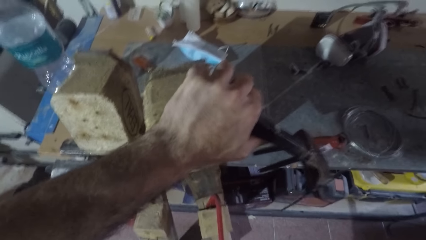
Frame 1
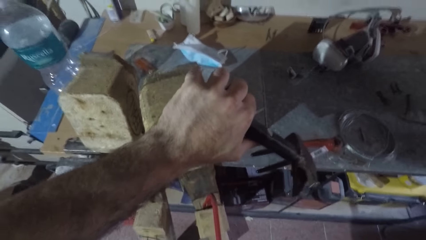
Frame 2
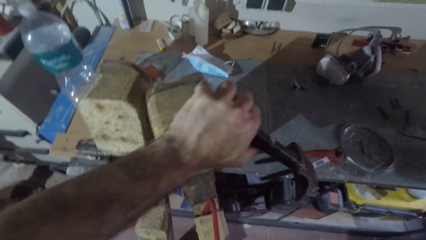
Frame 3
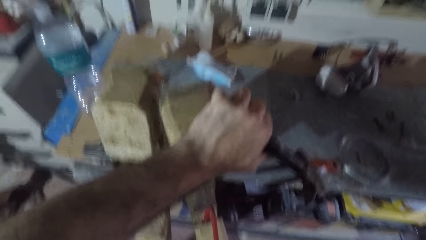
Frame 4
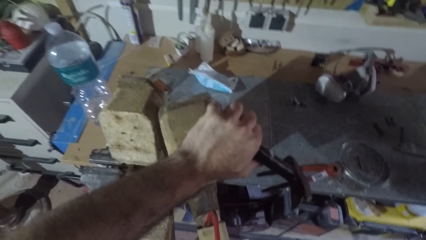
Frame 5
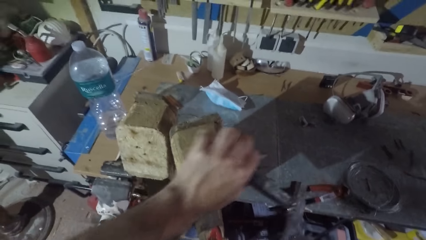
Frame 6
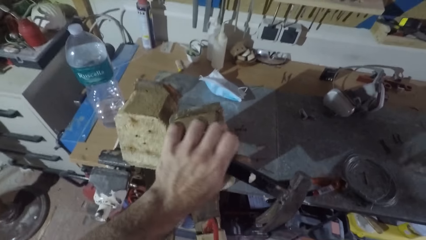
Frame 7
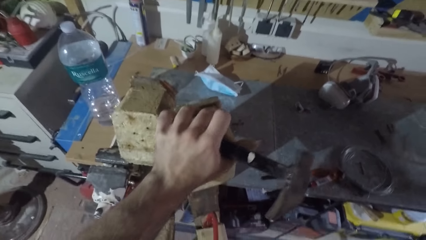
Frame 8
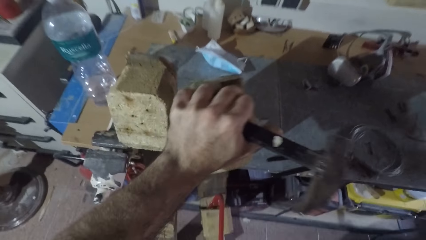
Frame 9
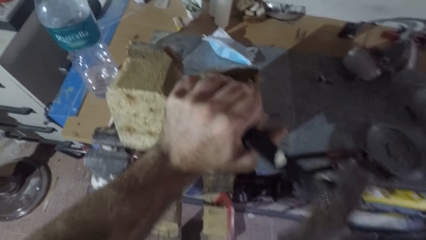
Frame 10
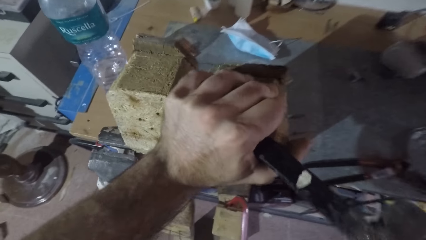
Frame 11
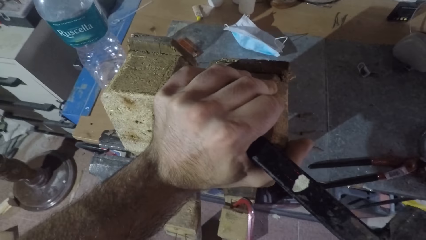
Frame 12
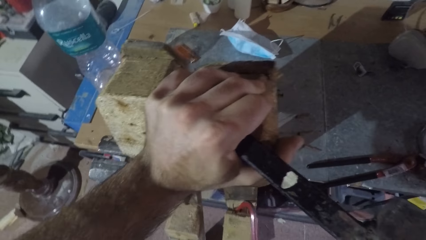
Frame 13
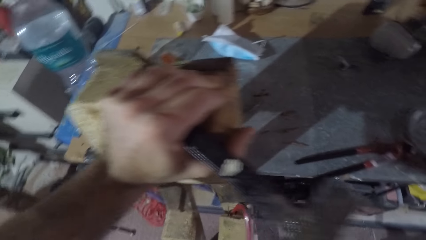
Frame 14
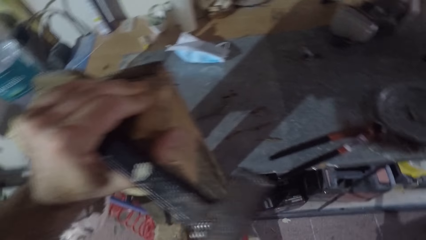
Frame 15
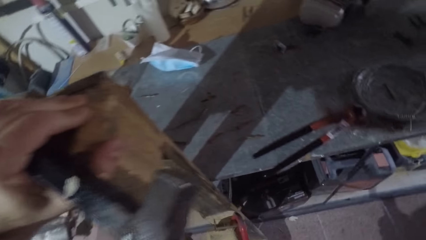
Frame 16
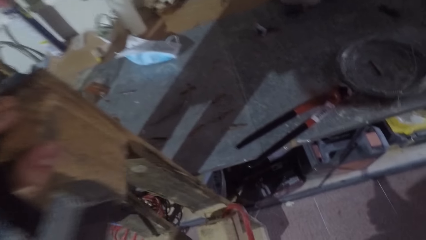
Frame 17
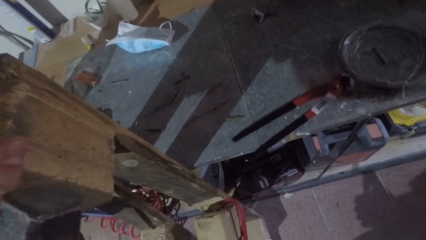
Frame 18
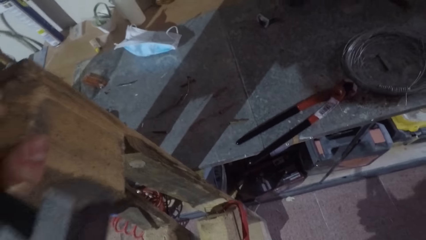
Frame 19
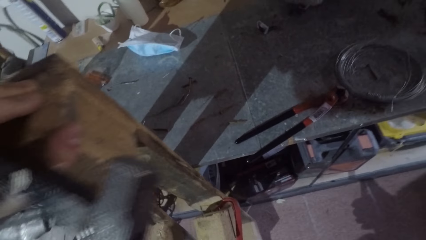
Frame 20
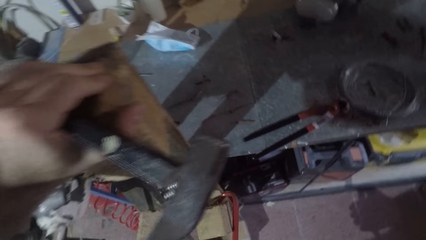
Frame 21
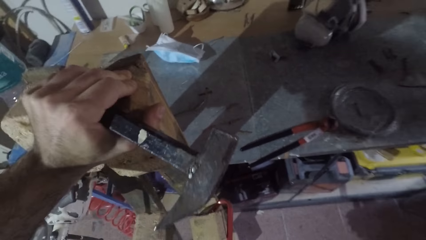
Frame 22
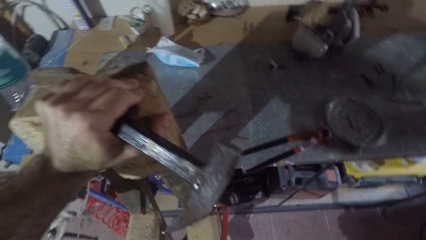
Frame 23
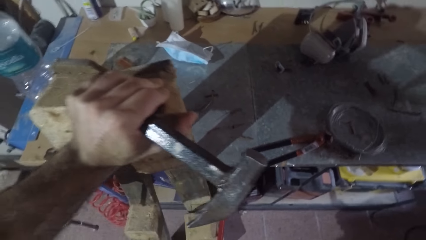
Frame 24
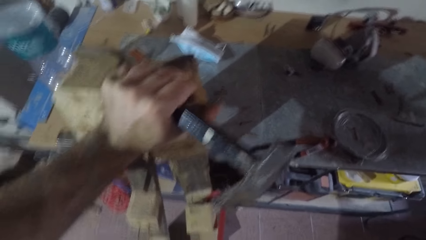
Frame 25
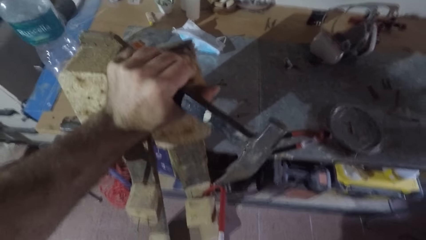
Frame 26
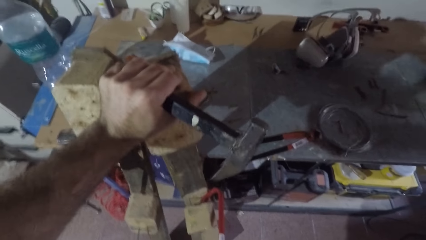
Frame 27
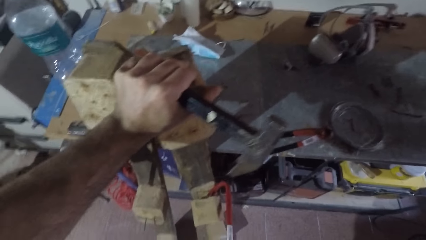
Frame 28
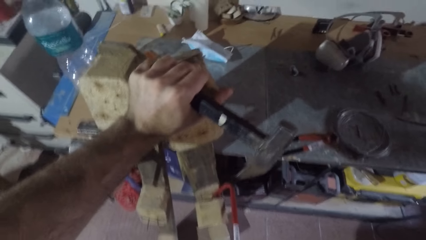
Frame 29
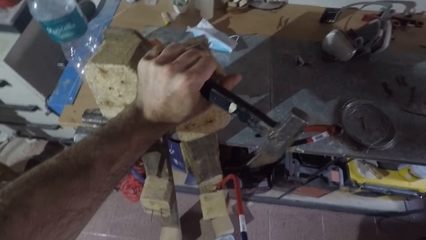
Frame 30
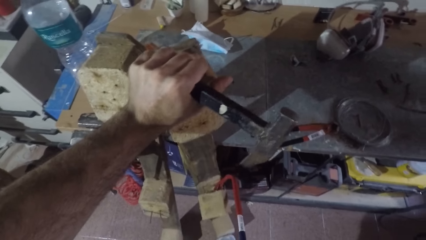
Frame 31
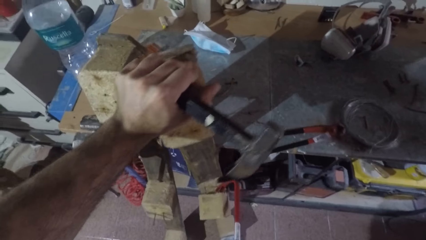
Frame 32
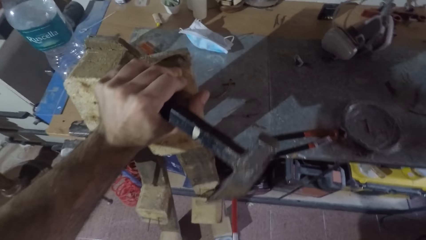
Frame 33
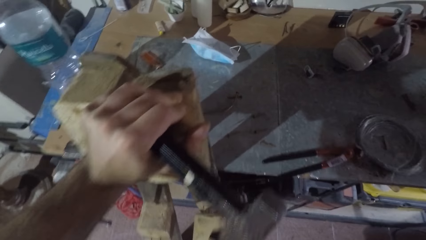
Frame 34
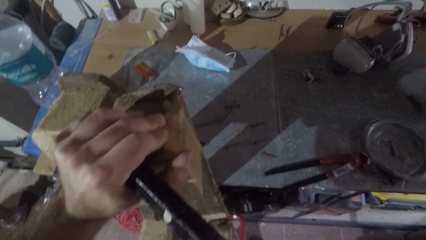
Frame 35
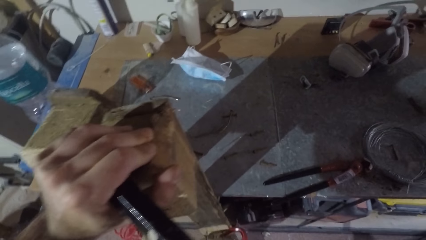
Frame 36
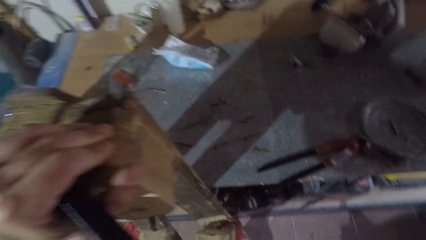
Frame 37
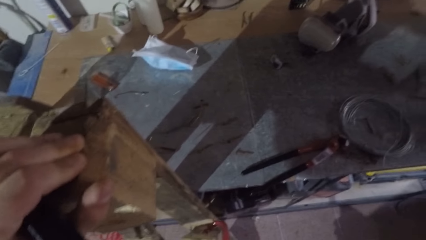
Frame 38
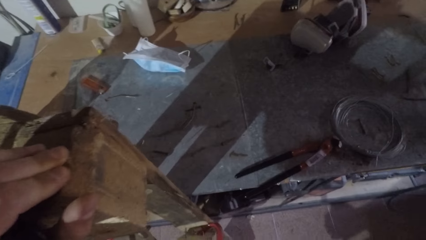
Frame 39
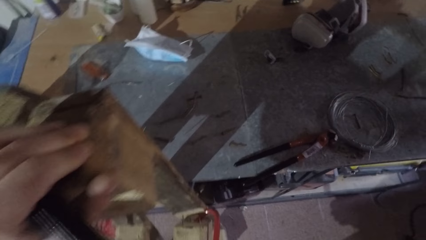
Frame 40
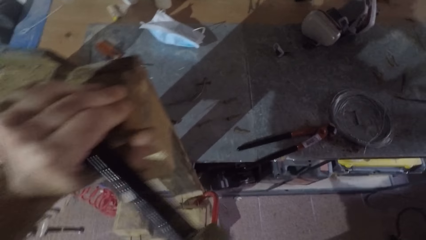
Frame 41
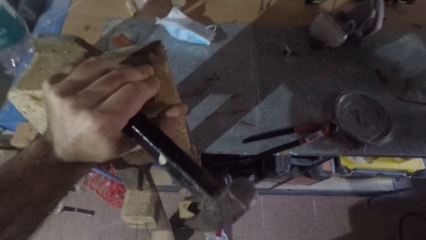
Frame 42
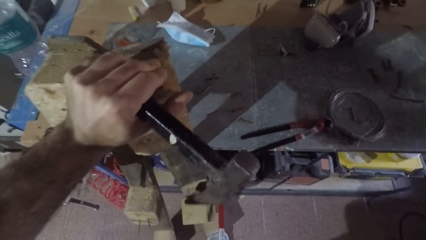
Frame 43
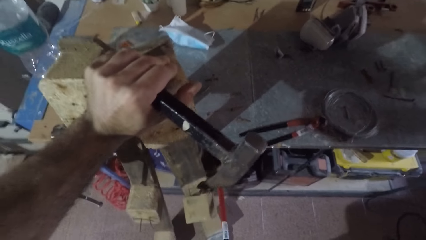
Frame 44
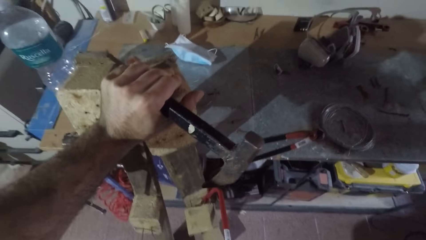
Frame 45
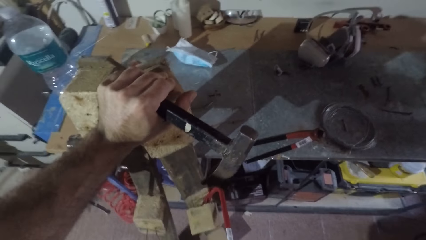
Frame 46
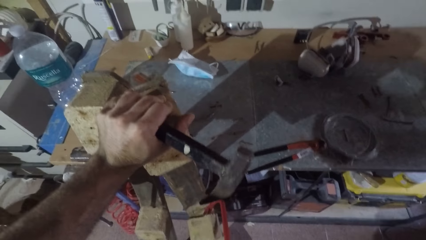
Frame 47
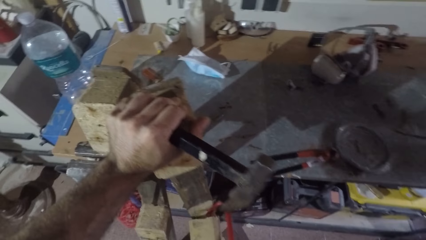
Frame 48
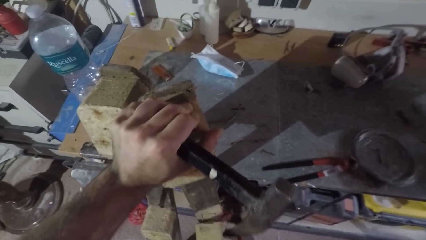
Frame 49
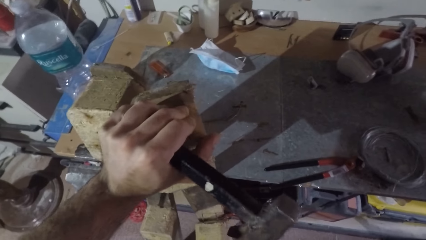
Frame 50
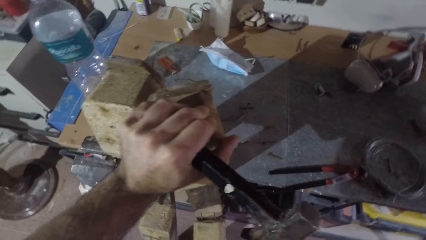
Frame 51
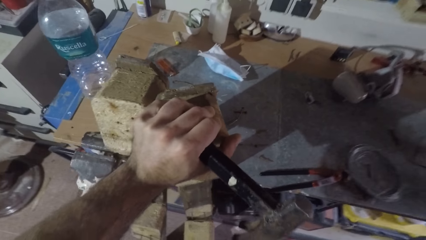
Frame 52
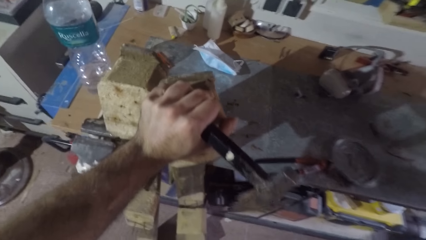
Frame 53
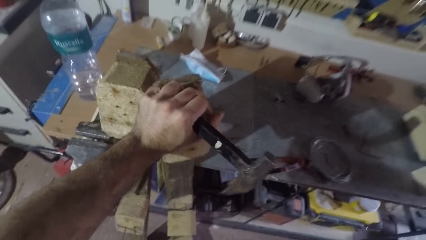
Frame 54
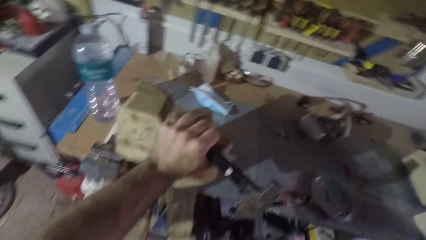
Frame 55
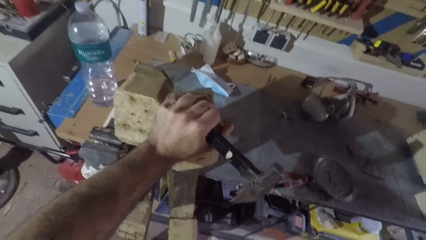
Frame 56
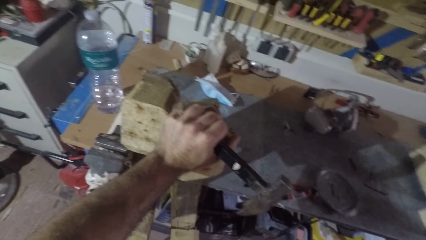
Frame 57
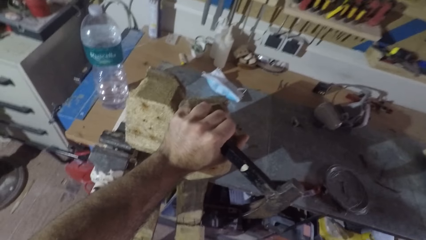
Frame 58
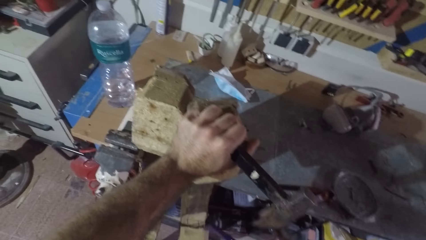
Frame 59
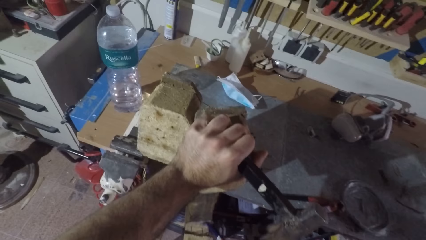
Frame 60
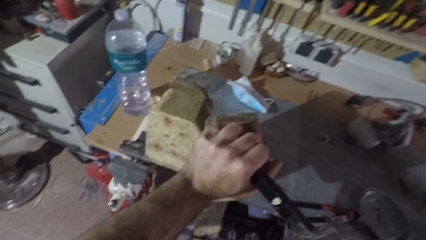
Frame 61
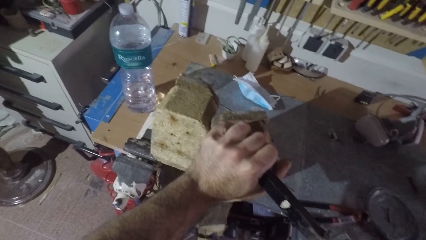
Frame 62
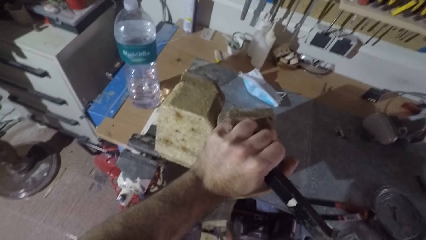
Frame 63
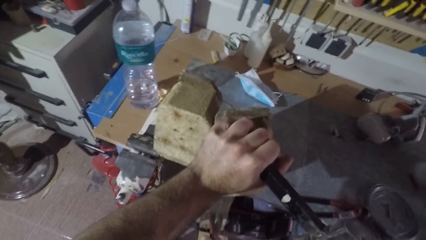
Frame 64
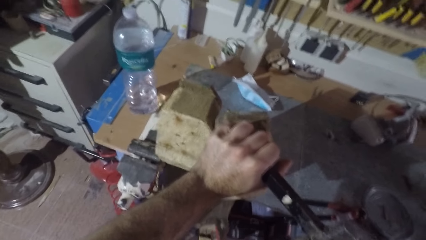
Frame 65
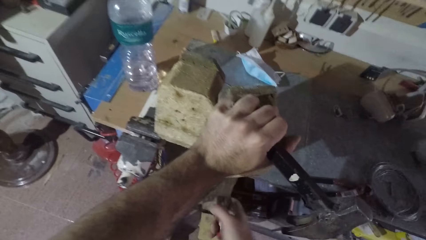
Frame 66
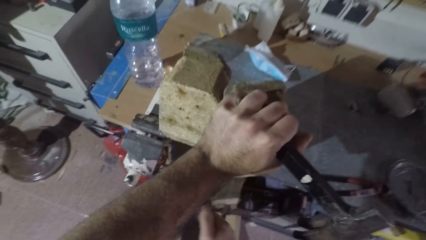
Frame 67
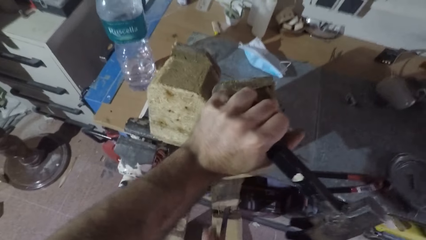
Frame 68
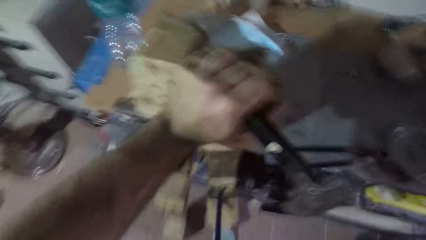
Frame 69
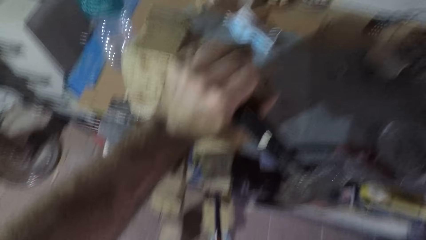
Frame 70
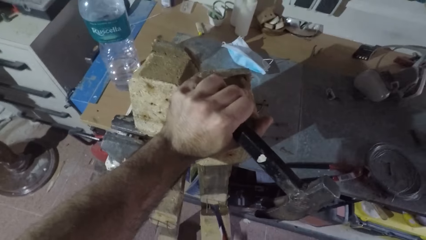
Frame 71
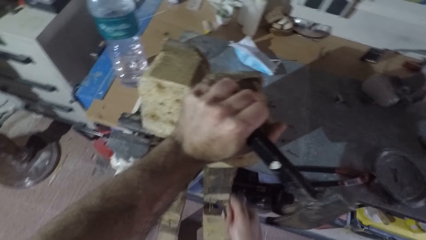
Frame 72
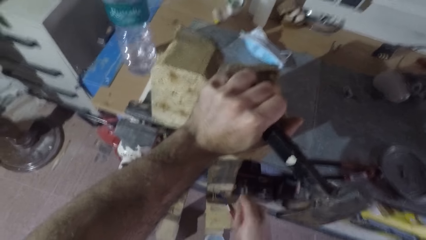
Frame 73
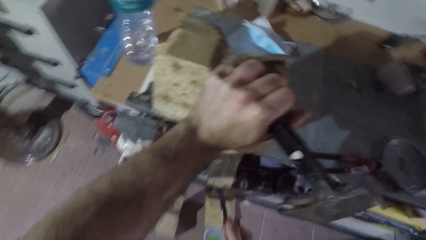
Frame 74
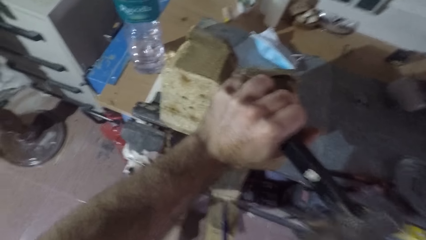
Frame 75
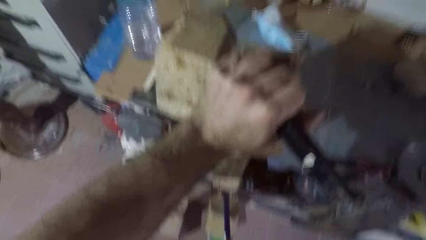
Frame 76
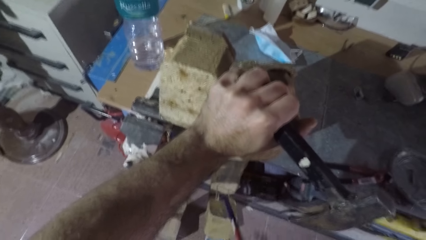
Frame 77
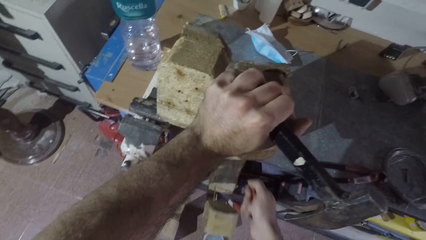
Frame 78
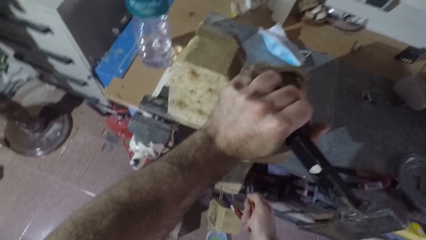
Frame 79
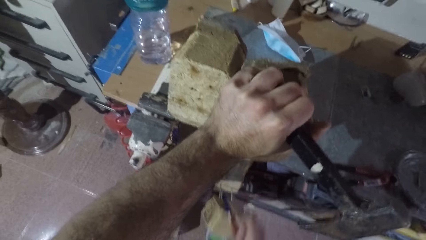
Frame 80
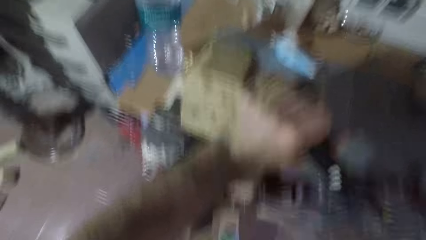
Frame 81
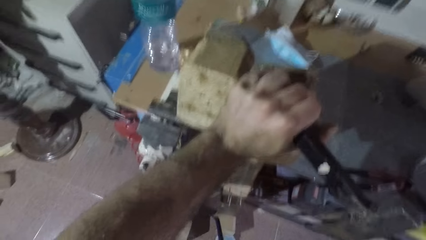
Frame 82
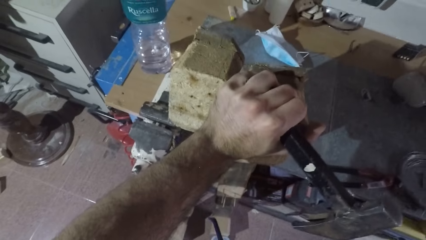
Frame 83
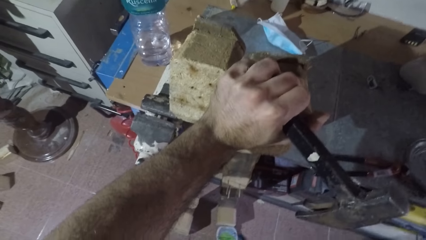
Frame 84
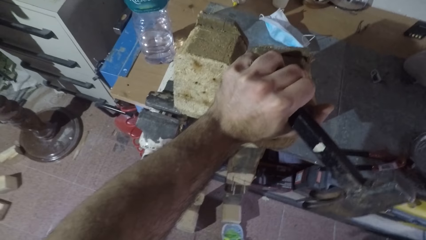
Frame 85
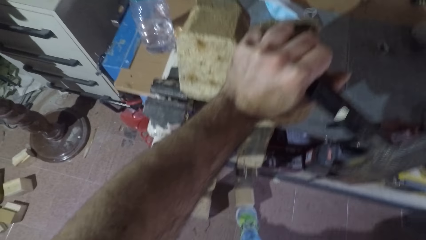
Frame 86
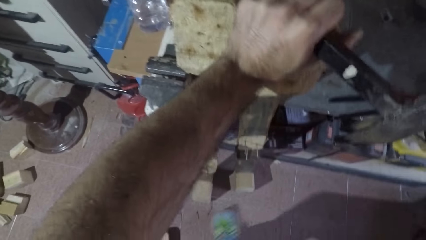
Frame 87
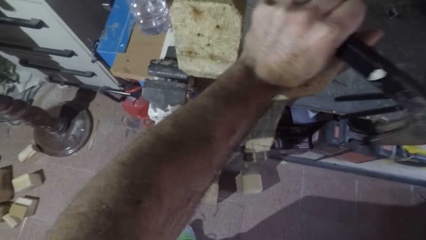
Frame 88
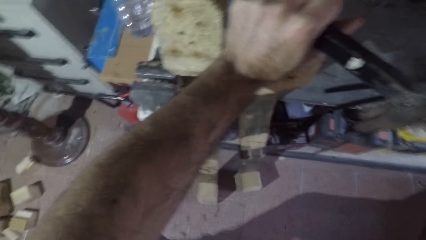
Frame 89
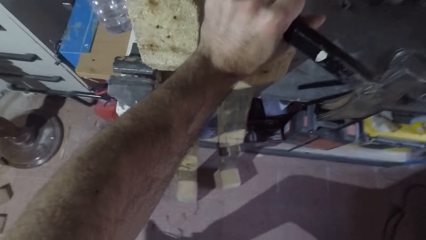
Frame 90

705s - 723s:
The camera wearer looks around. They stop pushing the wood with a wrecking bar.
